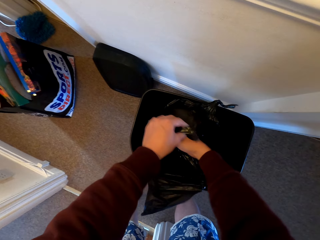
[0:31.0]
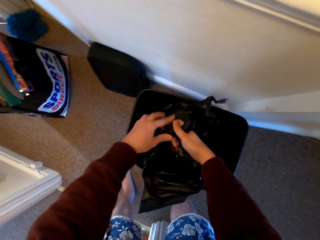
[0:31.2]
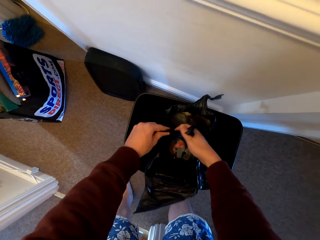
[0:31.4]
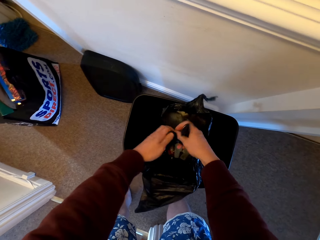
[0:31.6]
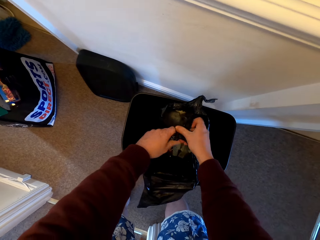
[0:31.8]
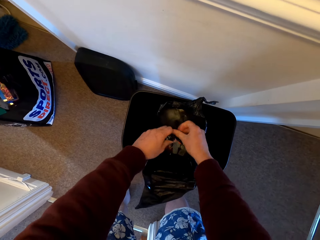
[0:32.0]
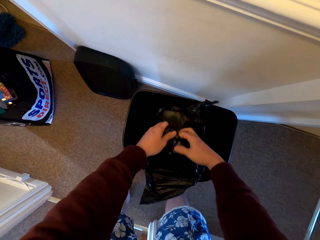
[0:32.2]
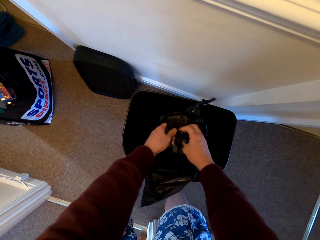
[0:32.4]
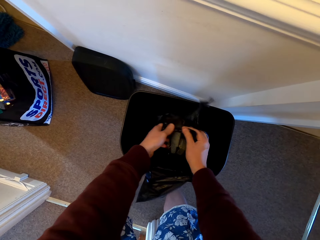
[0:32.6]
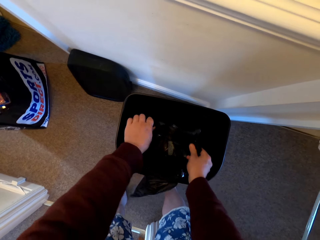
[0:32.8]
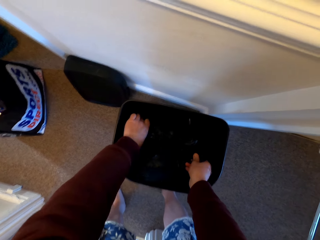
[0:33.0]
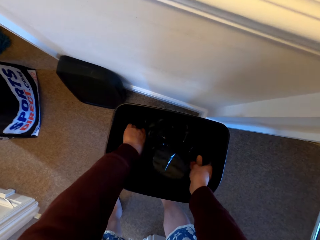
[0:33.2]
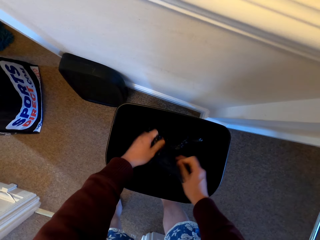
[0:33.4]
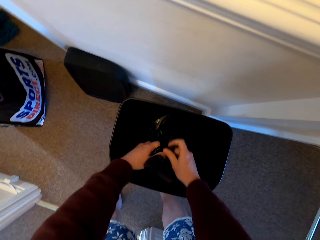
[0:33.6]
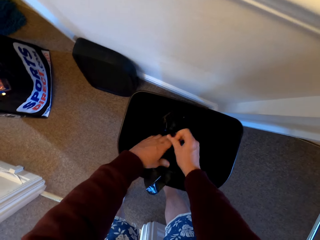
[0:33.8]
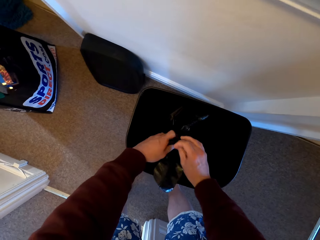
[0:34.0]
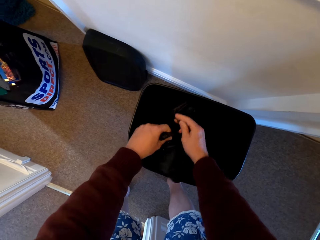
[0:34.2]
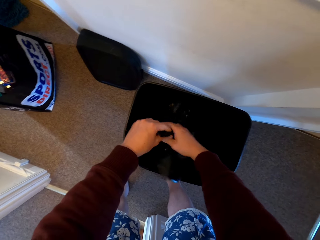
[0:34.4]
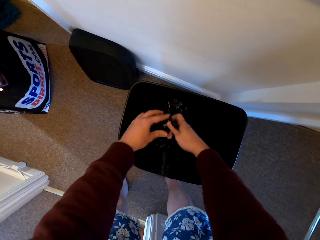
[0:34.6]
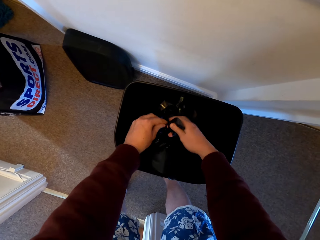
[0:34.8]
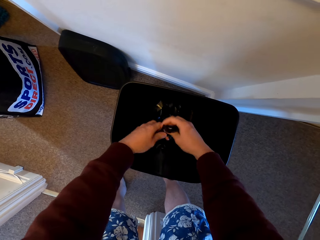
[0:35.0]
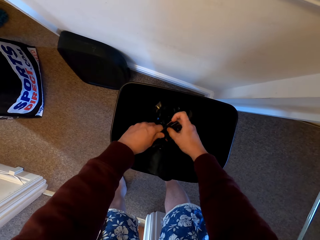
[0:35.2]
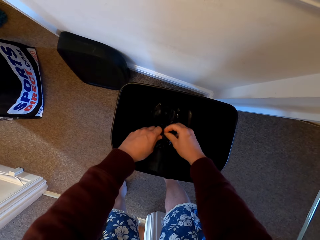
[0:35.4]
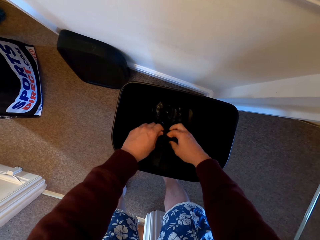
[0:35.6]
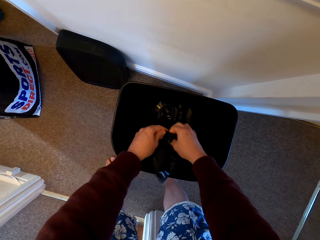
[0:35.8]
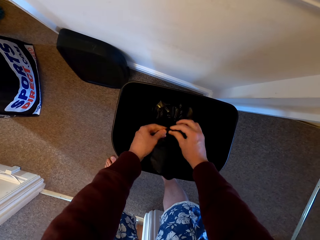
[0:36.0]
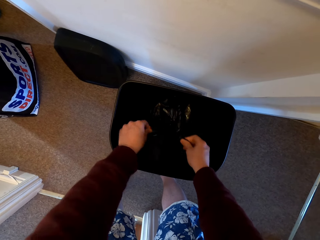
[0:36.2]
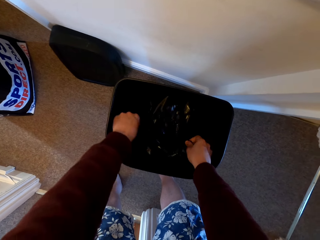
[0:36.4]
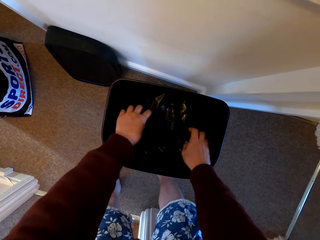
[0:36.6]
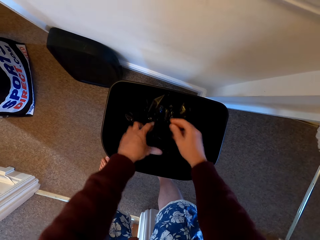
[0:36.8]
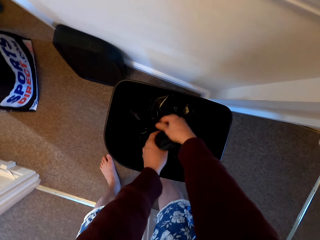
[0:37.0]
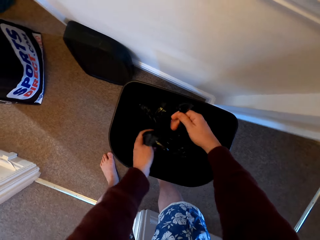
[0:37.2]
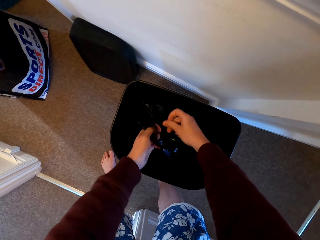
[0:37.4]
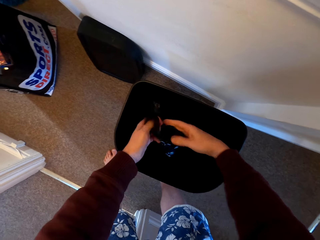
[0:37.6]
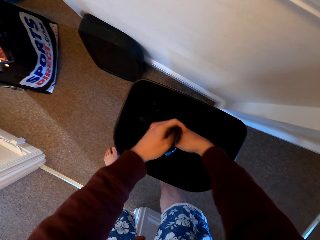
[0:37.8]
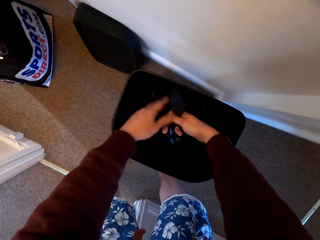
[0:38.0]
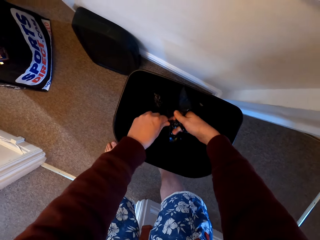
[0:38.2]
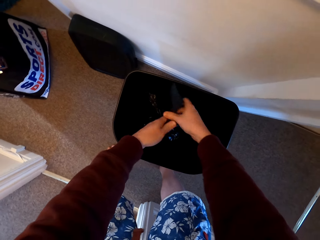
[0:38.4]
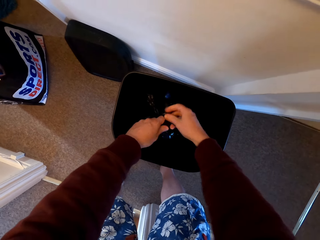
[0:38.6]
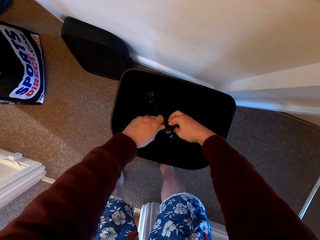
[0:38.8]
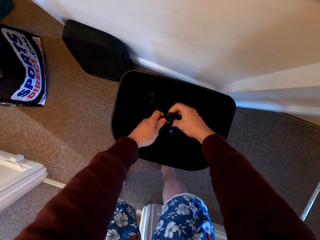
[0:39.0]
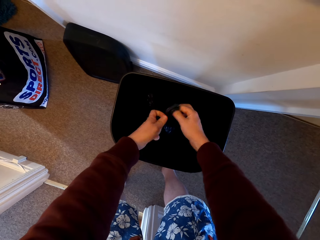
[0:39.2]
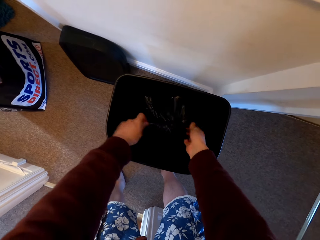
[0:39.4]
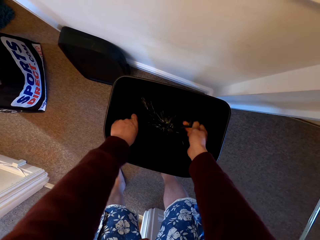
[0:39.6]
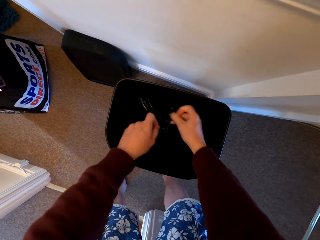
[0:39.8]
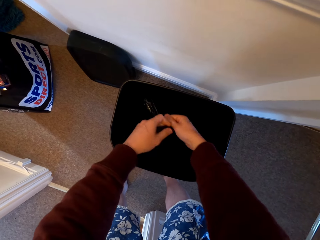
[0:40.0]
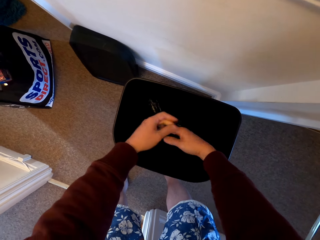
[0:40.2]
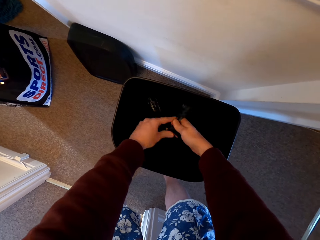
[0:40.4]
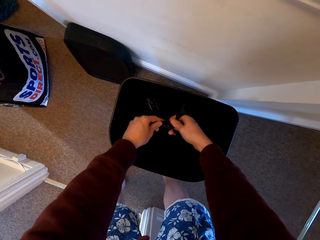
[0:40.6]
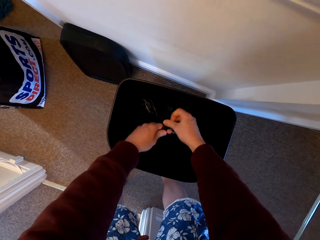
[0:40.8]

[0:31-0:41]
The camera wearer folds the polythene paper.

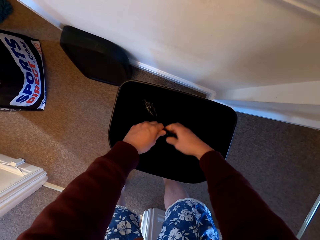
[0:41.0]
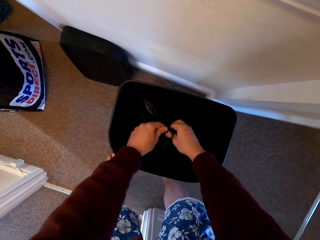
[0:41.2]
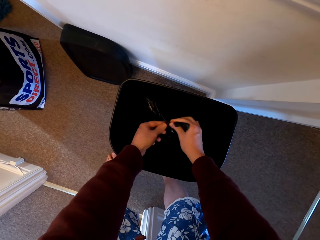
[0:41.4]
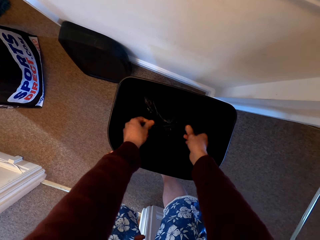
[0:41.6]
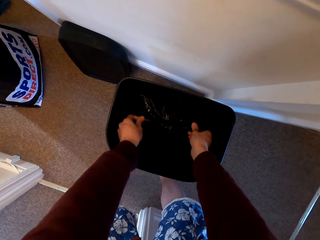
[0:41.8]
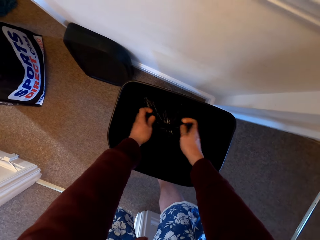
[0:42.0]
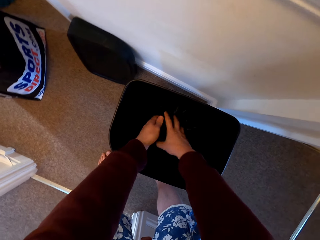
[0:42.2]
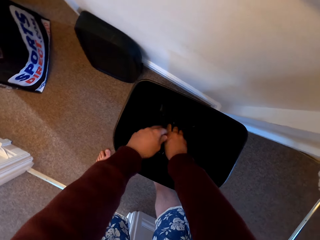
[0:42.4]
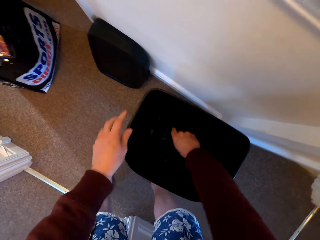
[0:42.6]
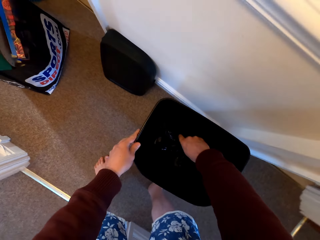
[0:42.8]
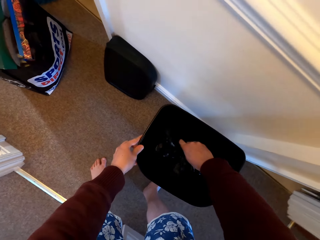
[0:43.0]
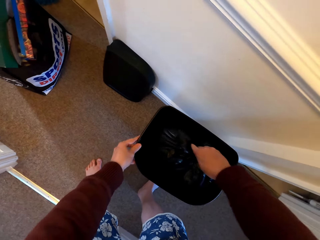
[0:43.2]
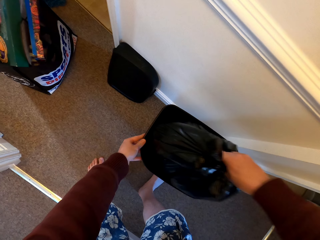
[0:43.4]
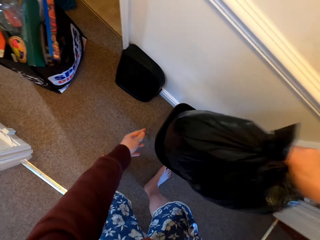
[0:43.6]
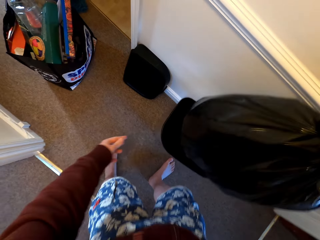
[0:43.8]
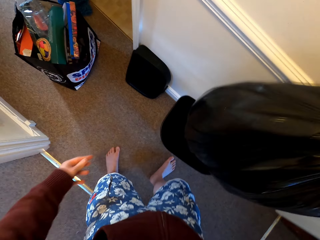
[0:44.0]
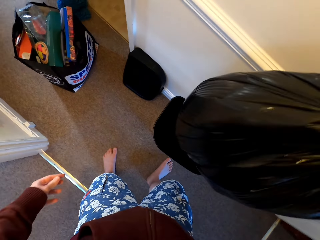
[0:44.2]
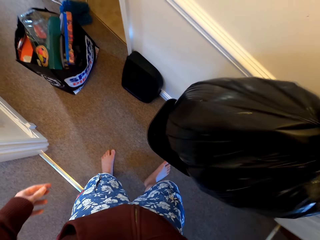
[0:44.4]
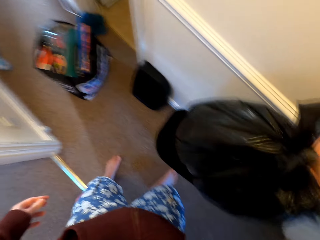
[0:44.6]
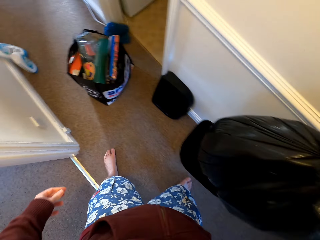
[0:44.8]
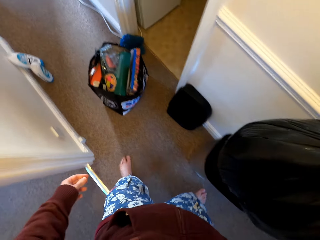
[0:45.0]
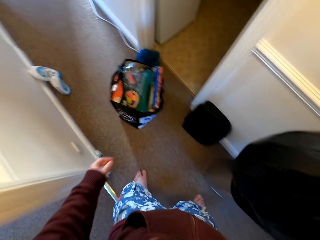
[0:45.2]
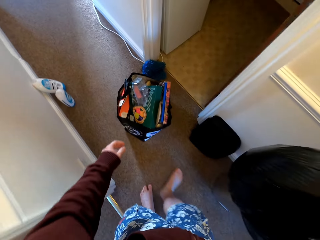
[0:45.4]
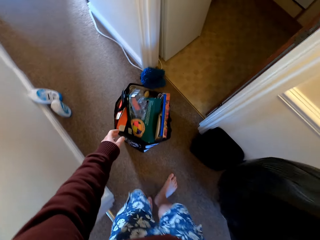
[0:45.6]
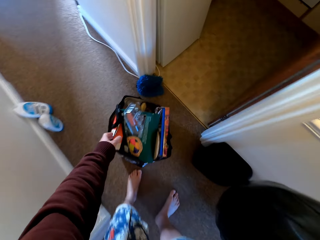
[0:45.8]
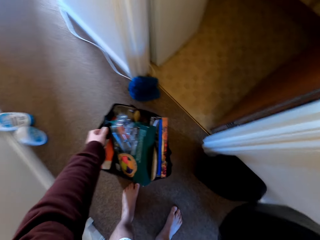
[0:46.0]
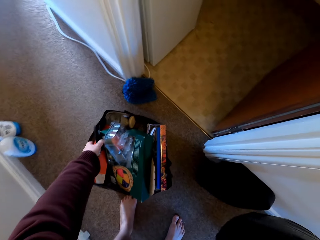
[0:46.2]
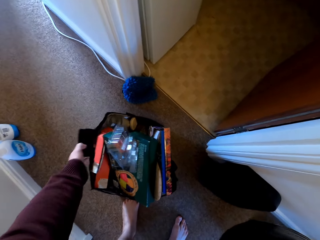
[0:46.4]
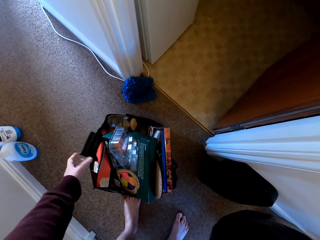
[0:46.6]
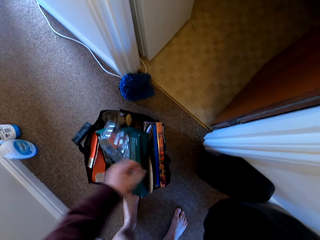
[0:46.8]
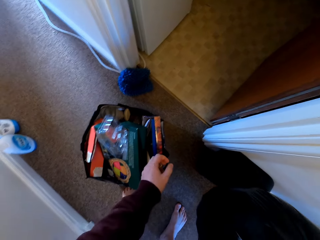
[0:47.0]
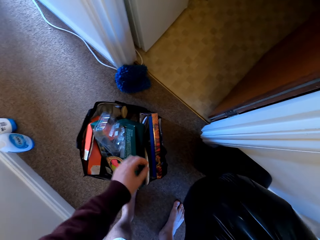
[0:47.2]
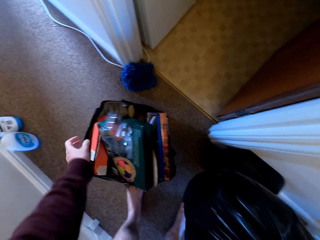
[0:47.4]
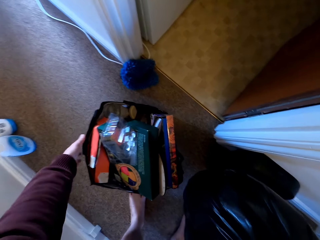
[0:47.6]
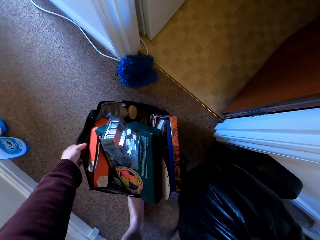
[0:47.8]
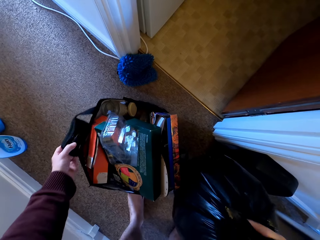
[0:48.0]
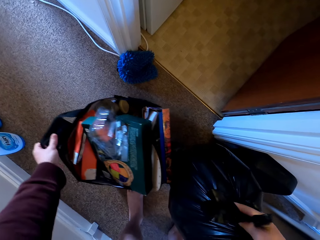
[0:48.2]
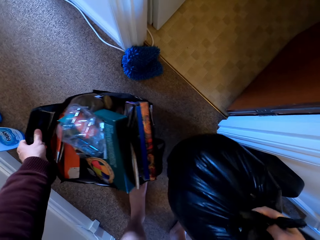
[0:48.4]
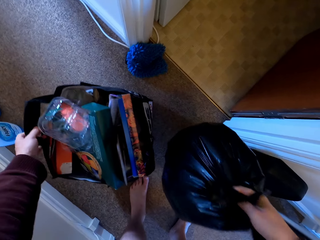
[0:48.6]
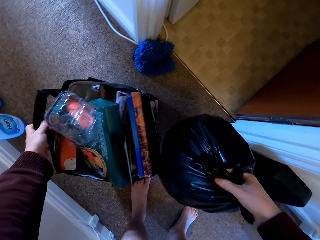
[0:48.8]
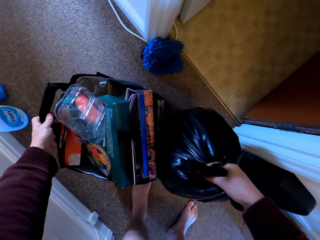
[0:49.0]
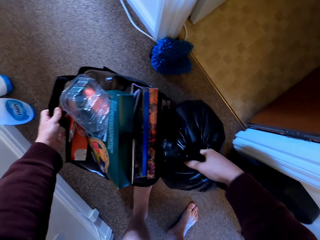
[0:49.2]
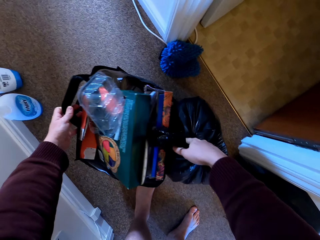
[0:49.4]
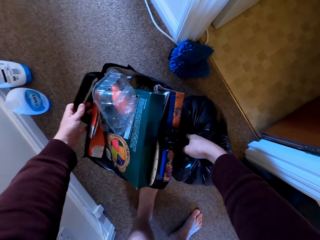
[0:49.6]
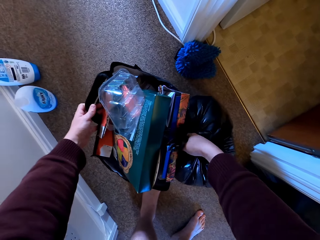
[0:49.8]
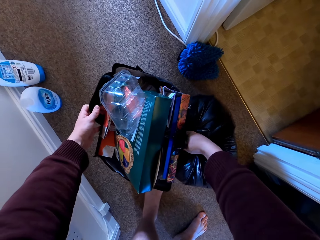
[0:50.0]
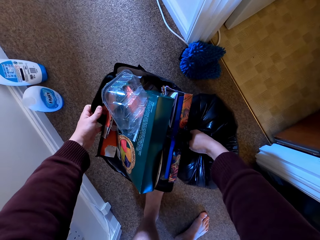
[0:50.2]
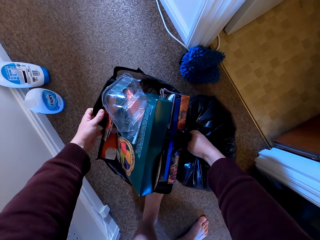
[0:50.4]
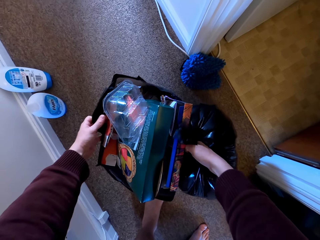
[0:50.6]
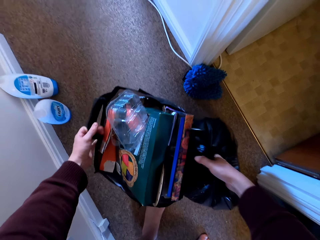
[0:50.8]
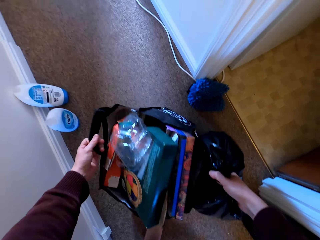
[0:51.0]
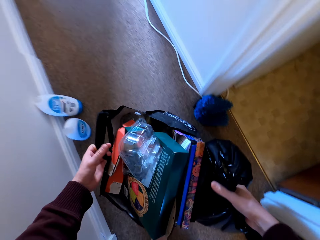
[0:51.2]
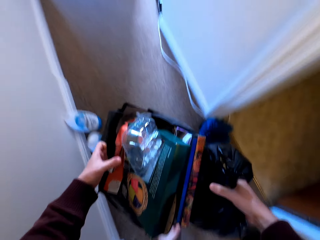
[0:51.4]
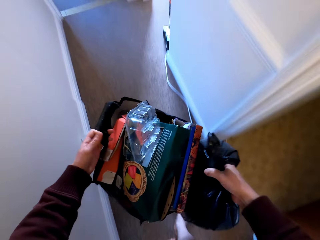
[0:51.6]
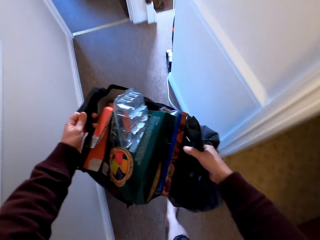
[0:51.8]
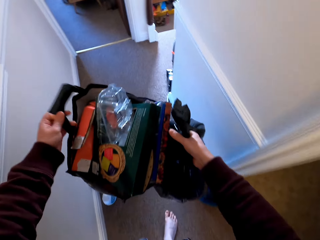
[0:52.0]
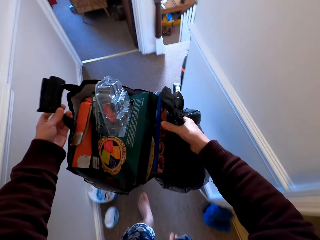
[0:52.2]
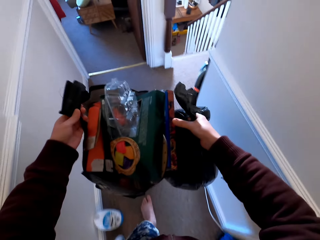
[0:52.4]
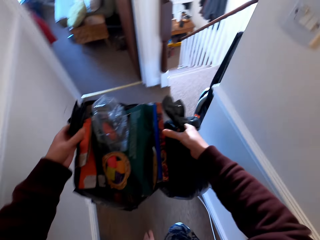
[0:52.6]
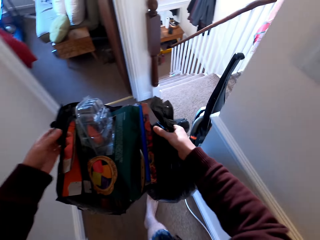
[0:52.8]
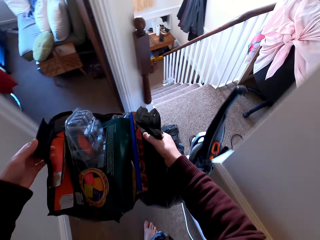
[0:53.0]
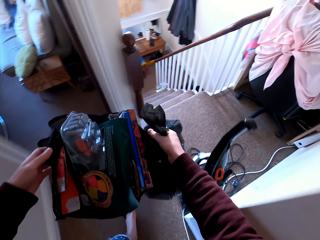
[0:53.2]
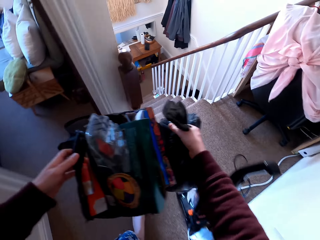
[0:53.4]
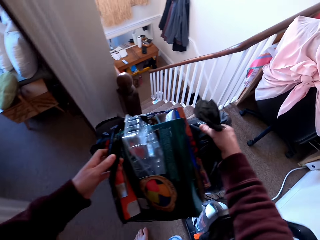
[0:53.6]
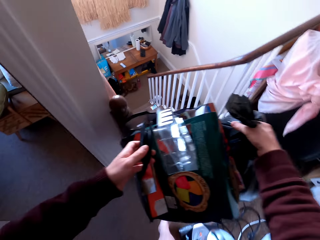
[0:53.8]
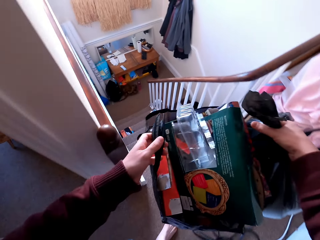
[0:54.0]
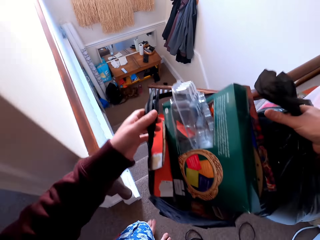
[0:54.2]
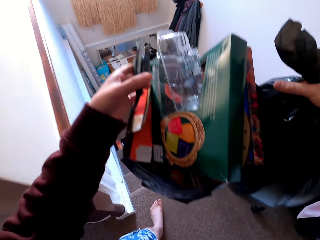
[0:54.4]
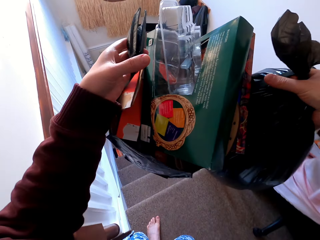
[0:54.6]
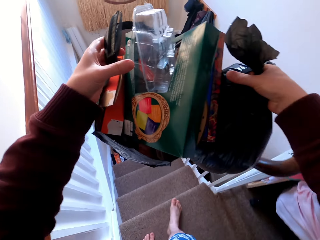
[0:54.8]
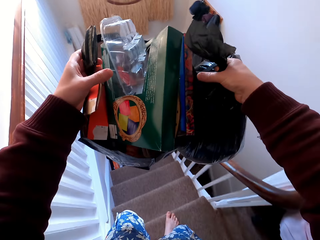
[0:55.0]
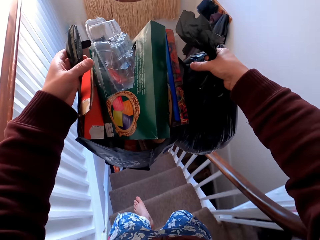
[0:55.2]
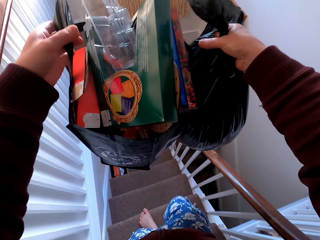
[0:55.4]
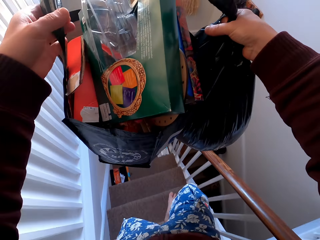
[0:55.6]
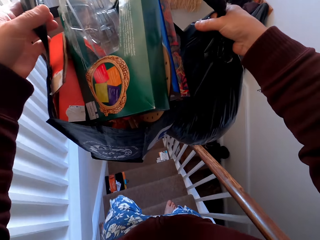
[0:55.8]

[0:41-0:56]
The camera wearer removes the bag. They pick up the other bag. They walk around the room and walk down the stairs.
